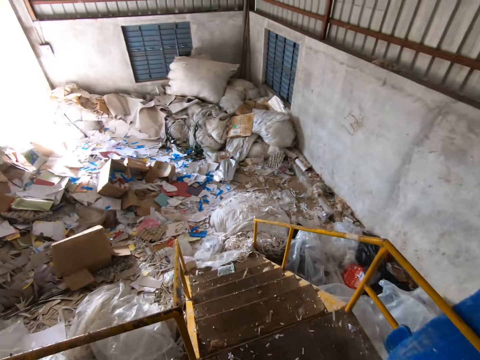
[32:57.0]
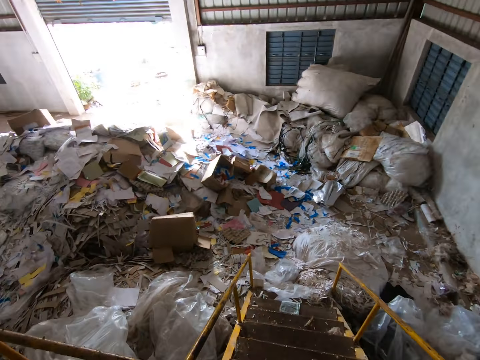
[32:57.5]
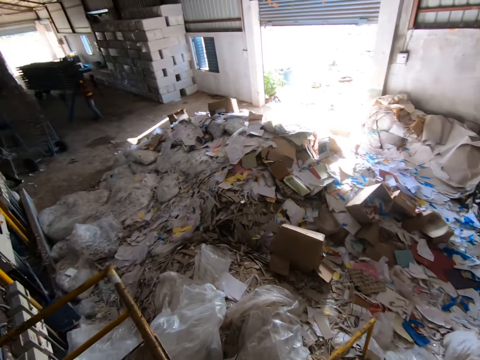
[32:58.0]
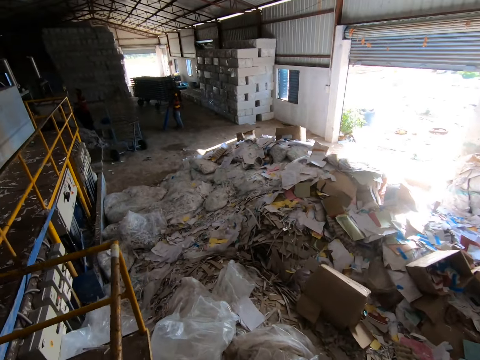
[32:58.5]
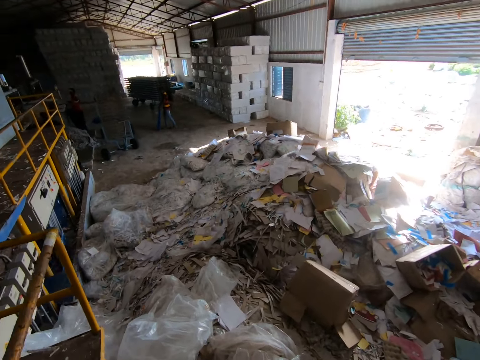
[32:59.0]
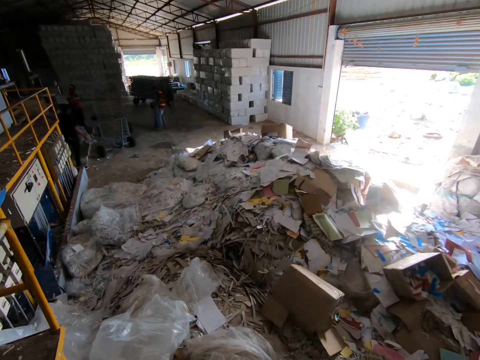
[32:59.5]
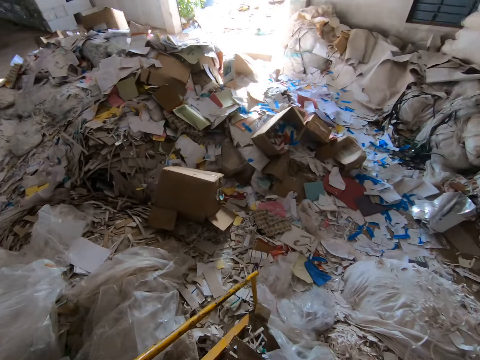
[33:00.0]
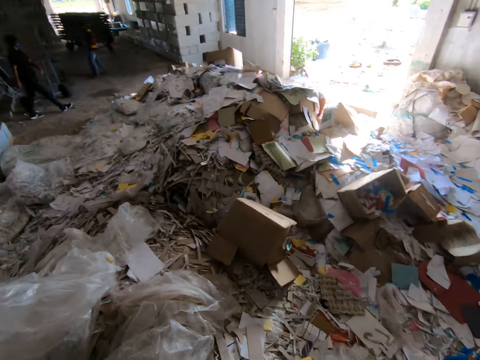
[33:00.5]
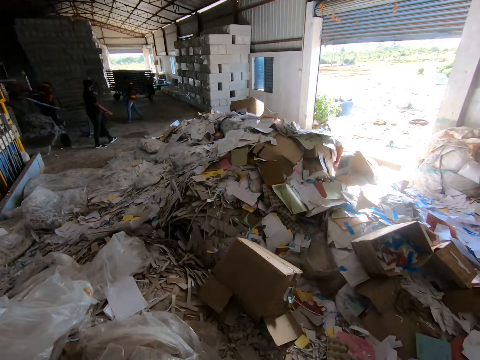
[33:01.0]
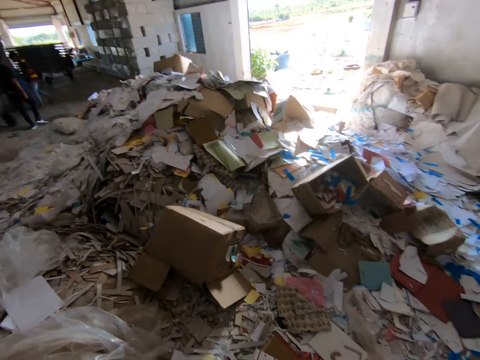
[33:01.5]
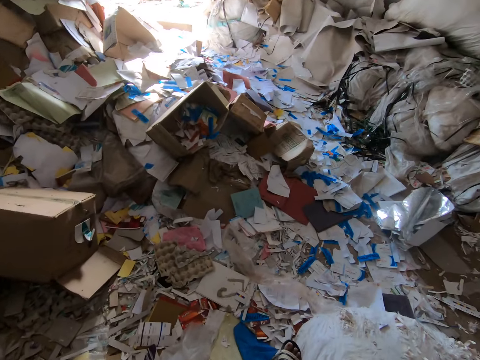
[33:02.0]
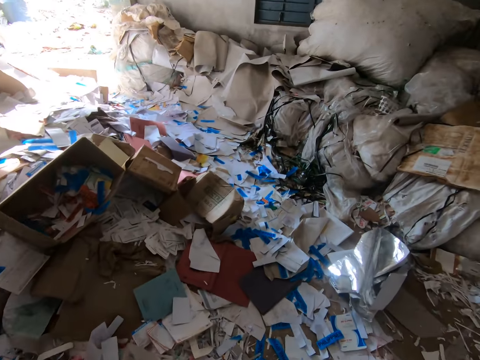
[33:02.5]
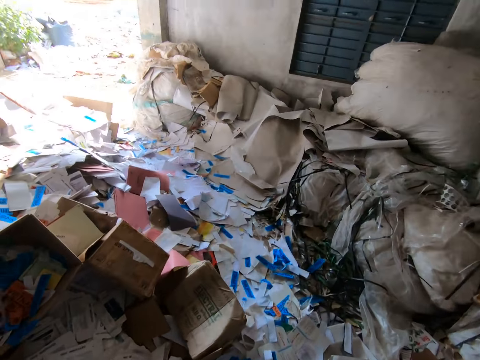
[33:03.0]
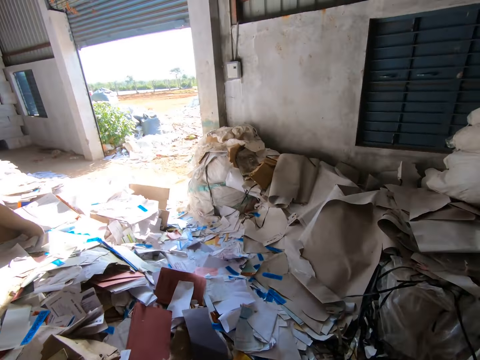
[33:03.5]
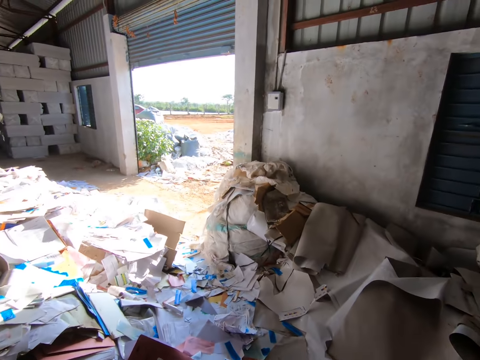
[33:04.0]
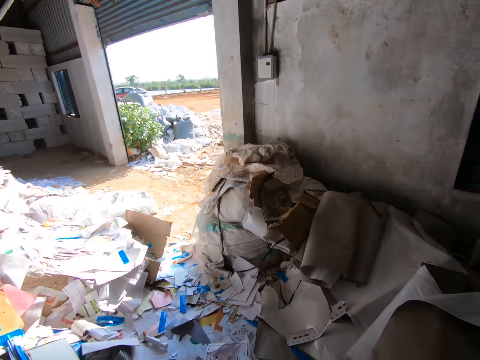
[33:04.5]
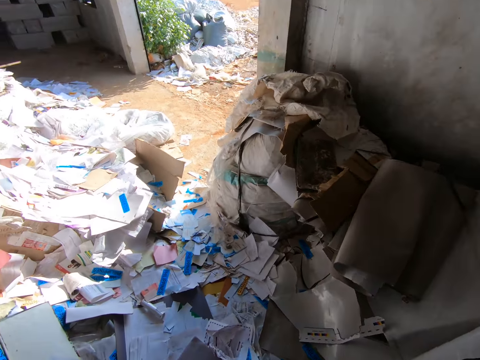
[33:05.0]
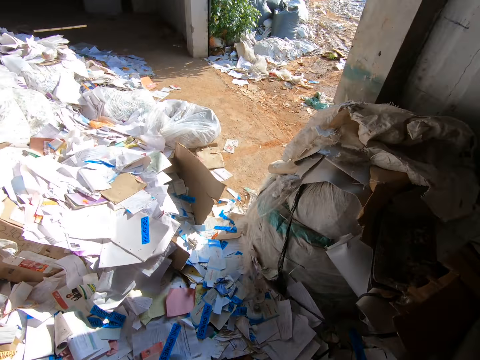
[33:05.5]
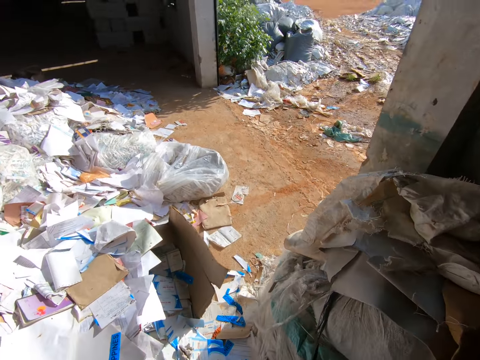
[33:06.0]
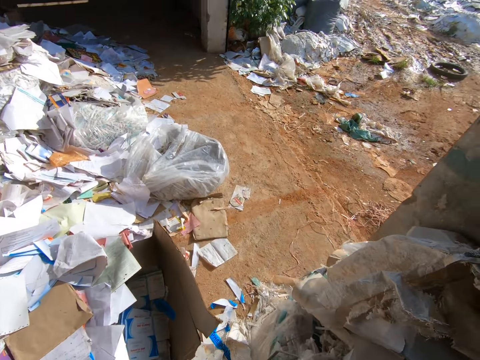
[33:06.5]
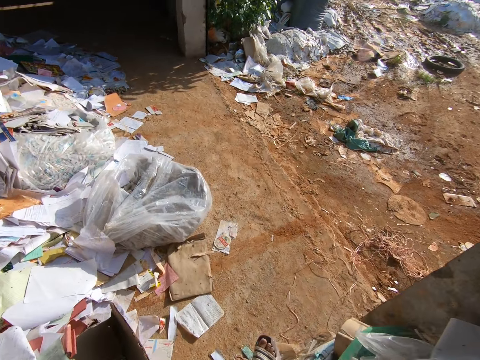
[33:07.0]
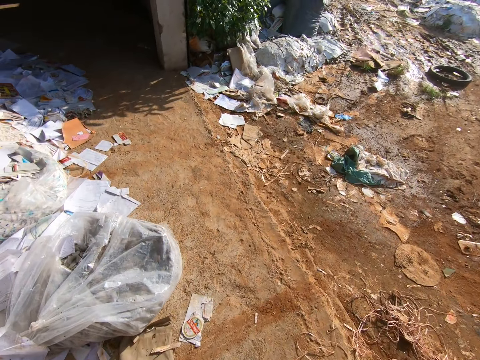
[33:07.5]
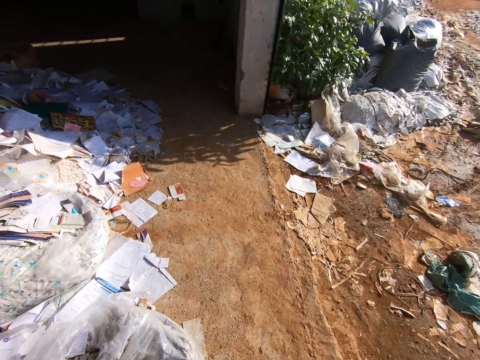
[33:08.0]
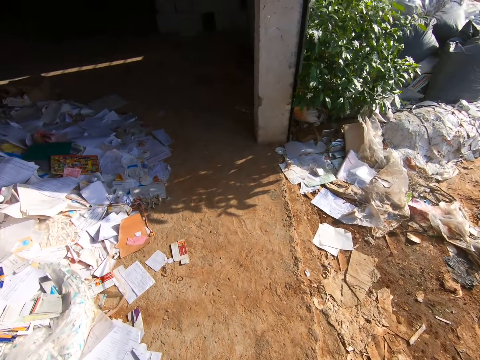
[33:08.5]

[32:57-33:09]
The camera wearer climbs down the scaffold.

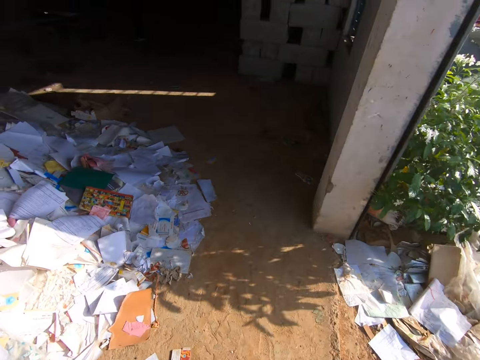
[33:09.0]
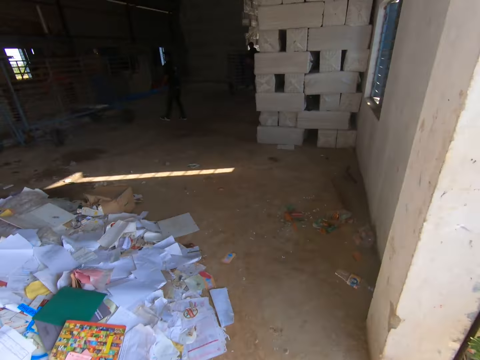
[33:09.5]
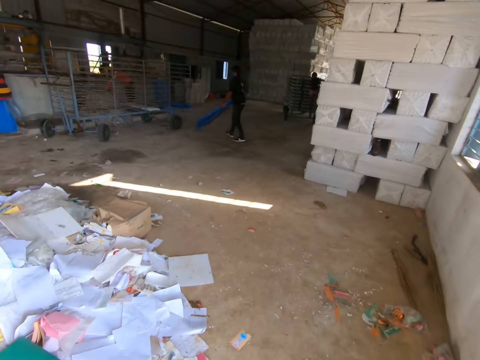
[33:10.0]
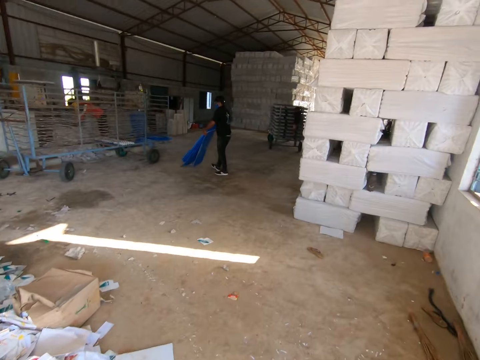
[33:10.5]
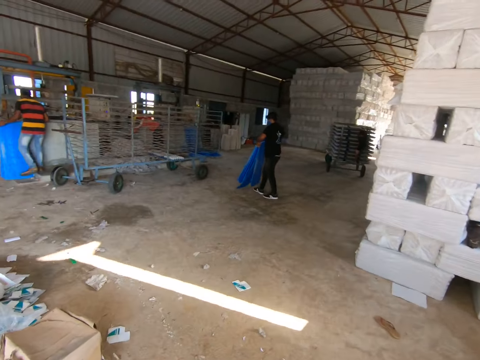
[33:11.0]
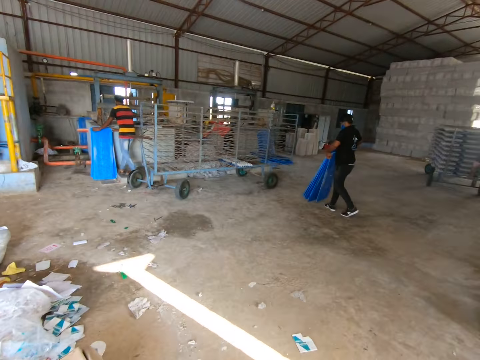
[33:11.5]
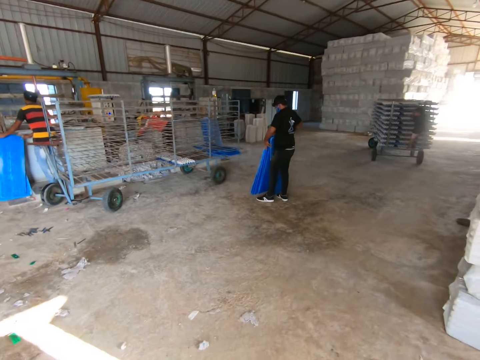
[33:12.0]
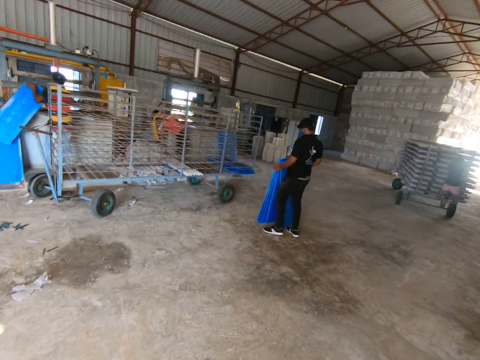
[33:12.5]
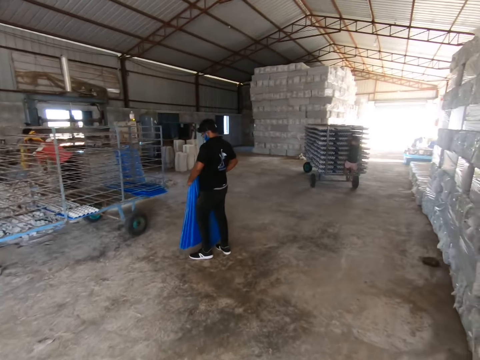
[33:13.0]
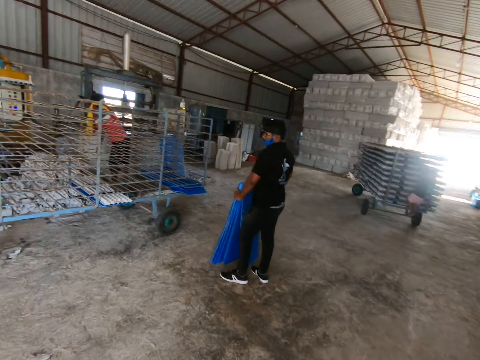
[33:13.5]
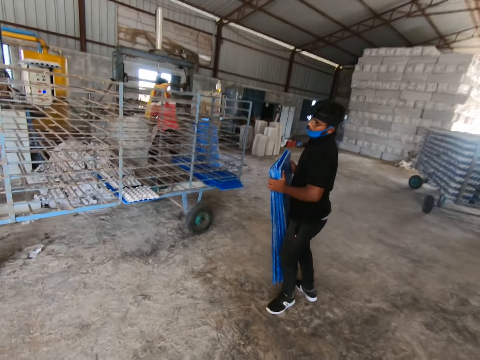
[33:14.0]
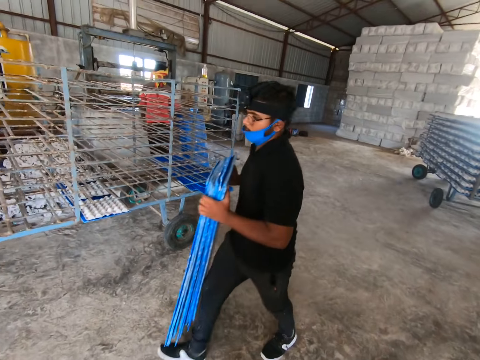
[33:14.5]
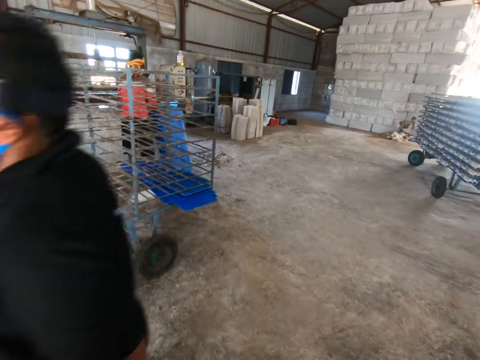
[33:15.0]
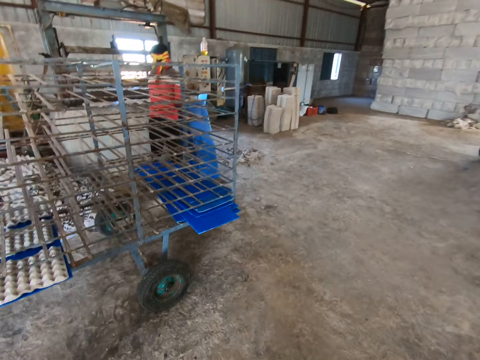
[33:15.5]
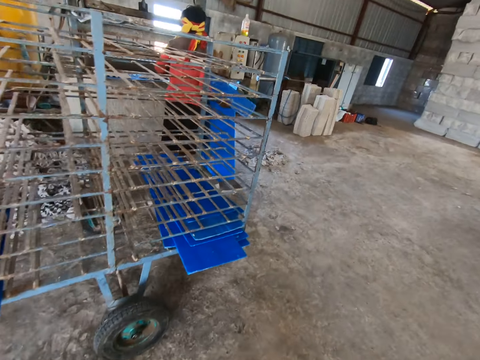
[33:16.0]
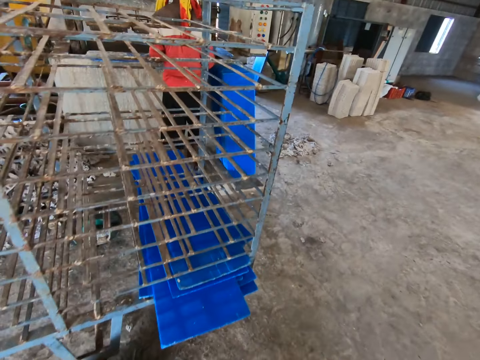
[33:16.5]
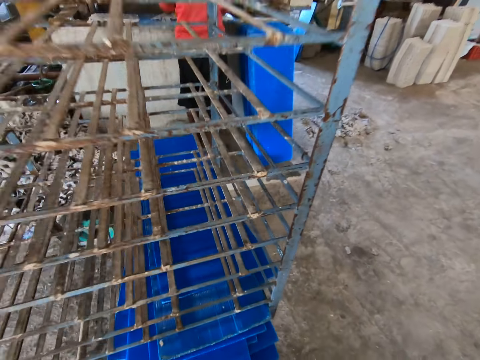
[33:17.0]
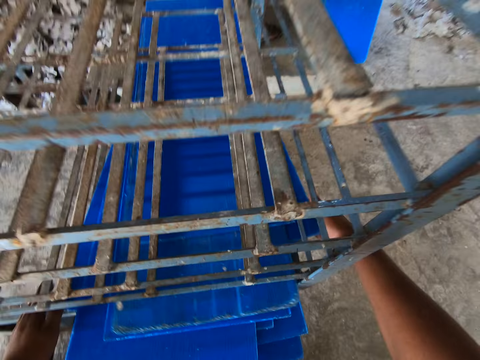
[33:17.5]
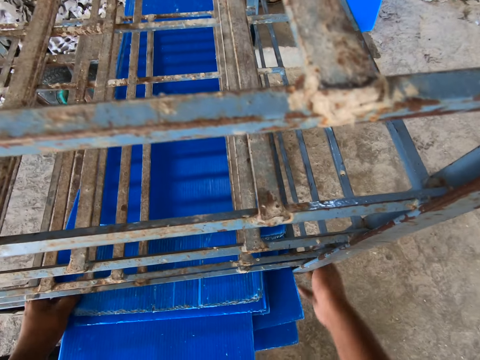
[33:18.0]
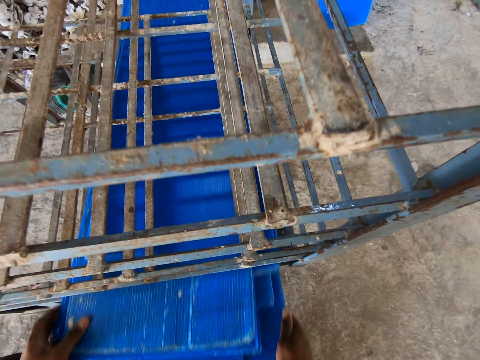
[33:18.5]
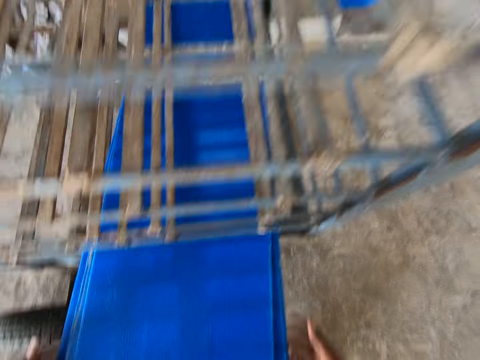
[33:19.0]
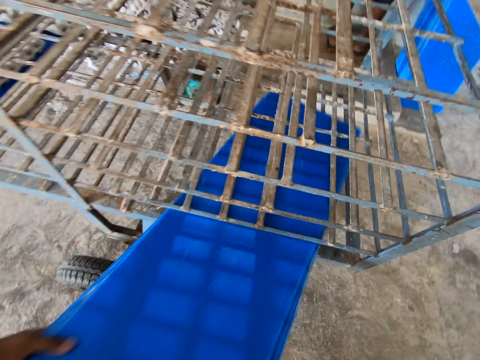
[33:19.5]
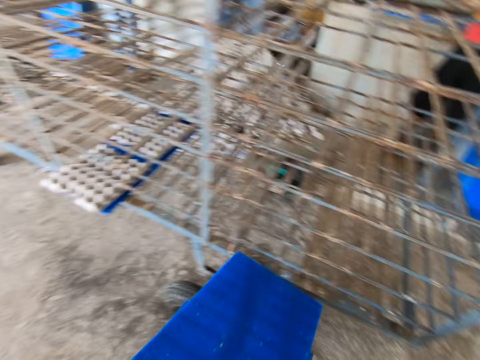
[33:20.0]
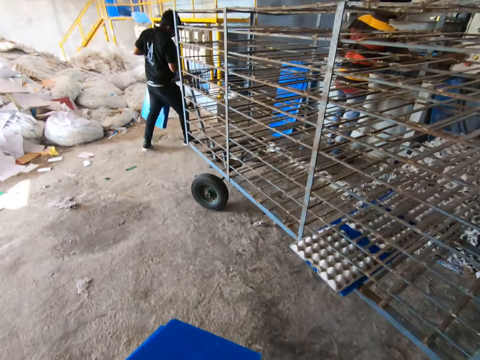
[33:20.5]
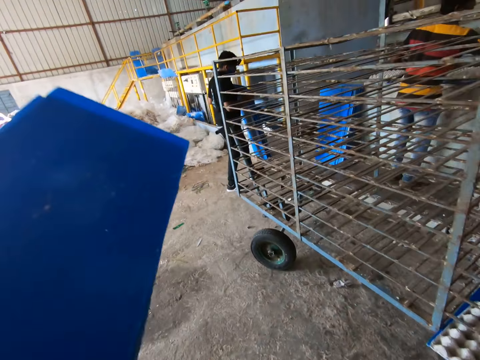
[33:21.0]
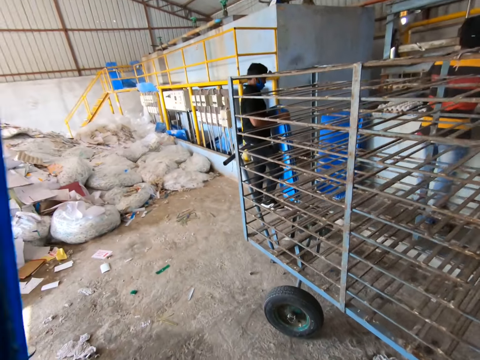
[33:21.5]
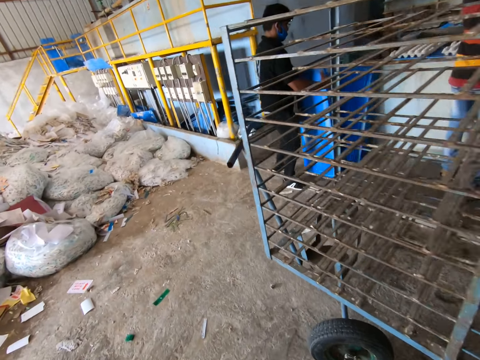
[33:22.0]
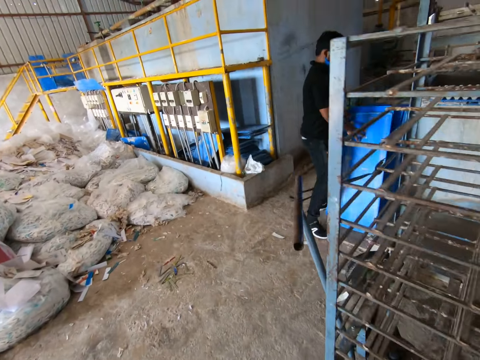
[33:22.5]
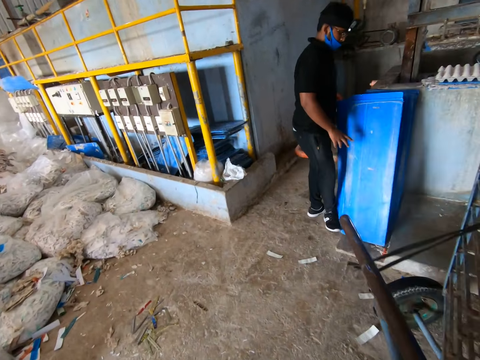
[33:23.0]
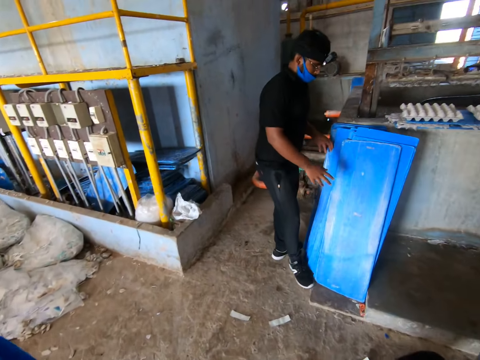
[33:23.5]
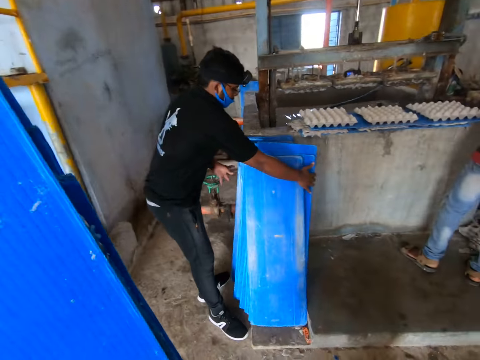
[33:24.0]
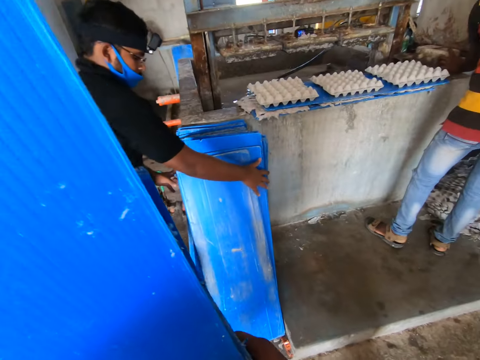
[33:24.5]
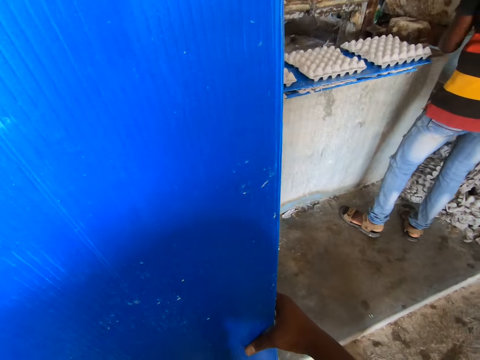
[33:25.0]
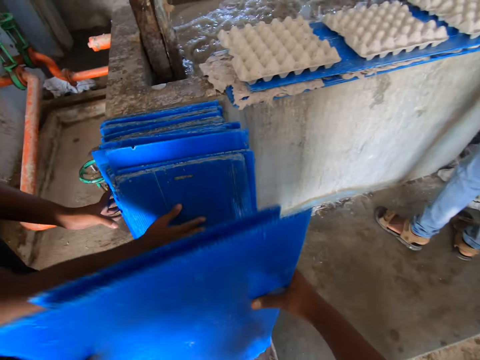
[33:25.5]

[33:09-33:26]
A man holds some trays on the floor with both hands. He picks up the trays from the floor with both hands. Another man picks up a tray from the floor with both hands. The other man inserts the tray in the molding machine with both hands. The camera wearer picks up some trays from a tray rack with both hands. The first man rests the trays on some trays on the floor with both hands. The camera wearer walks around. The first man adjusts the trays on the floor with both hands. The camera wearer drops the trays on the floor with both hands.
